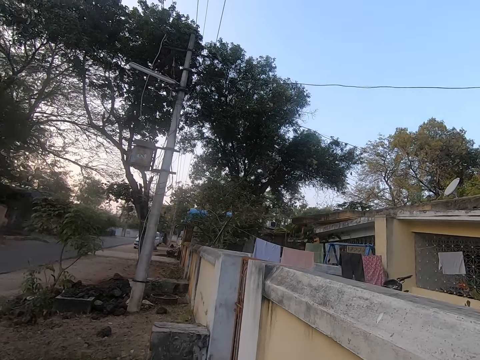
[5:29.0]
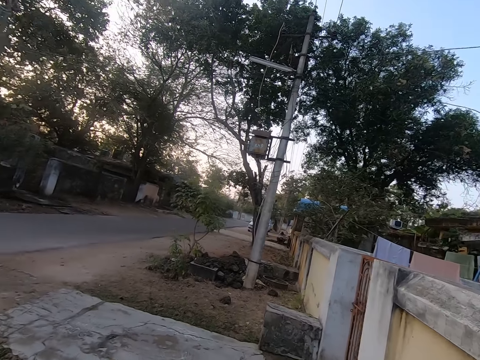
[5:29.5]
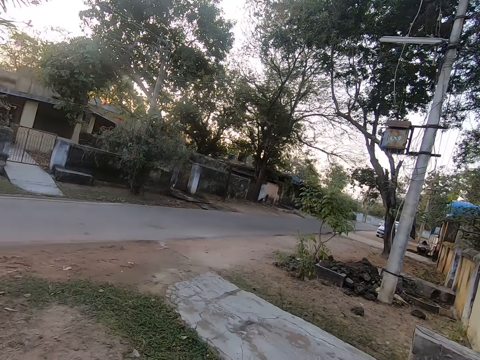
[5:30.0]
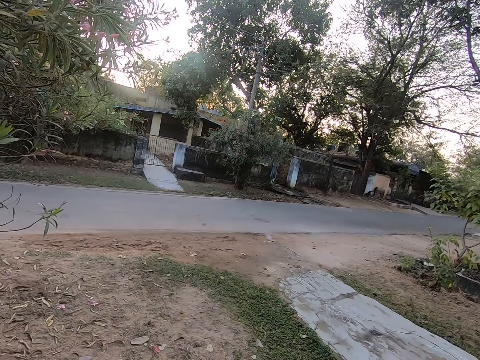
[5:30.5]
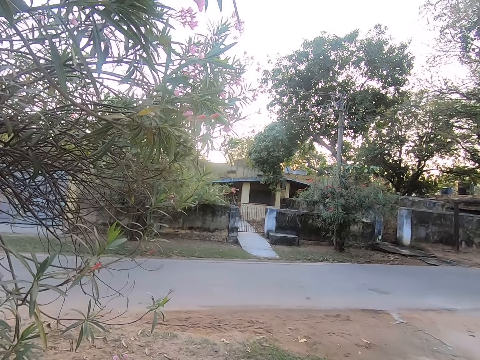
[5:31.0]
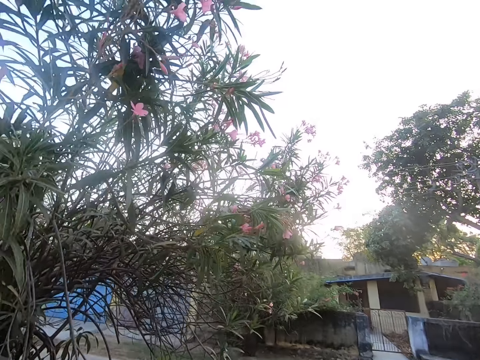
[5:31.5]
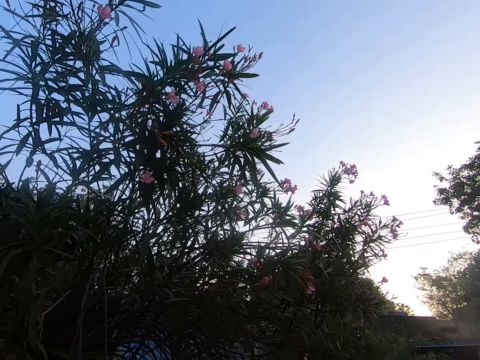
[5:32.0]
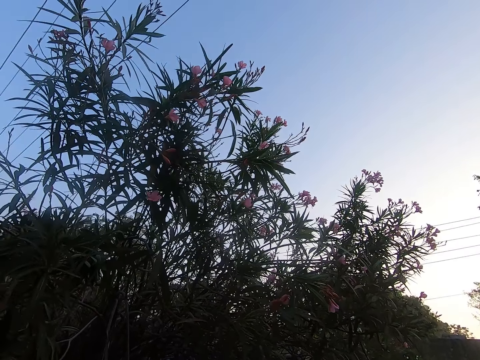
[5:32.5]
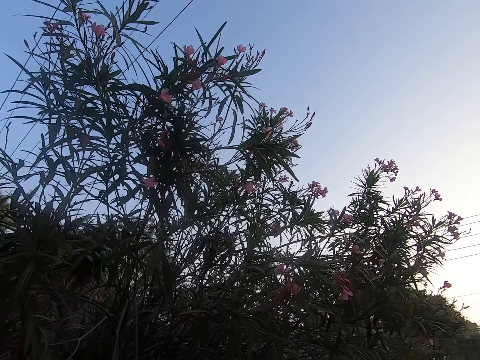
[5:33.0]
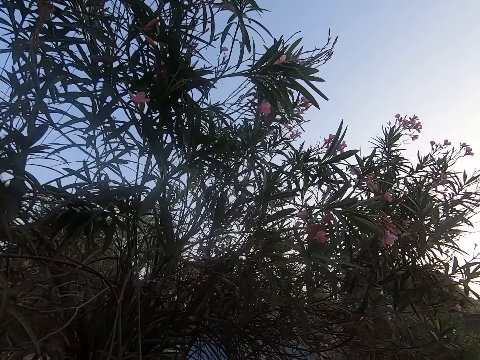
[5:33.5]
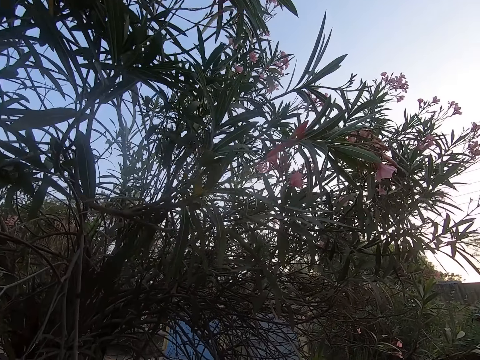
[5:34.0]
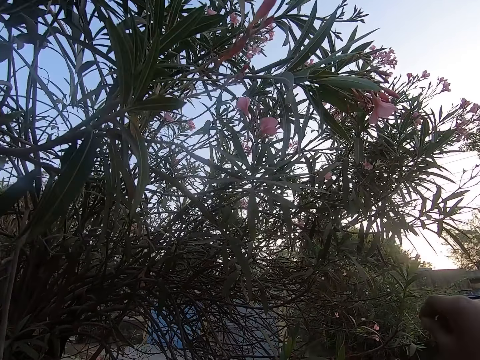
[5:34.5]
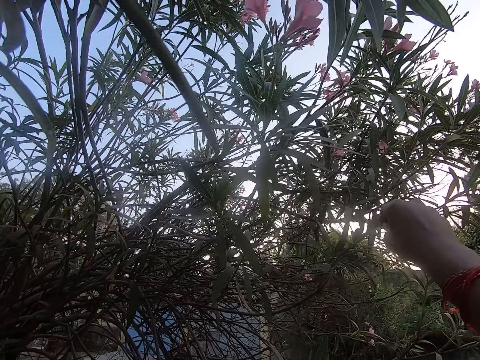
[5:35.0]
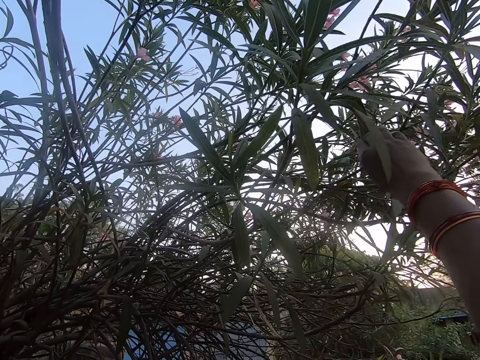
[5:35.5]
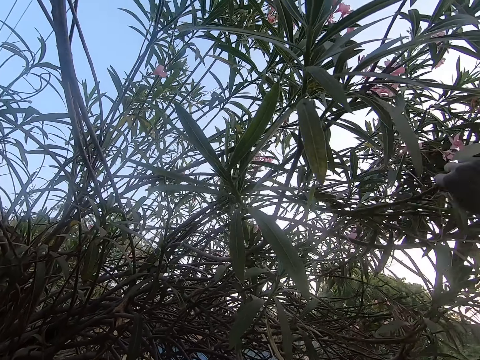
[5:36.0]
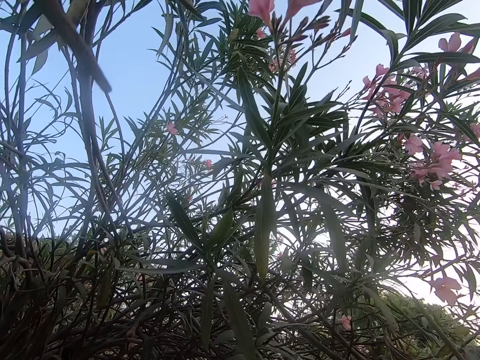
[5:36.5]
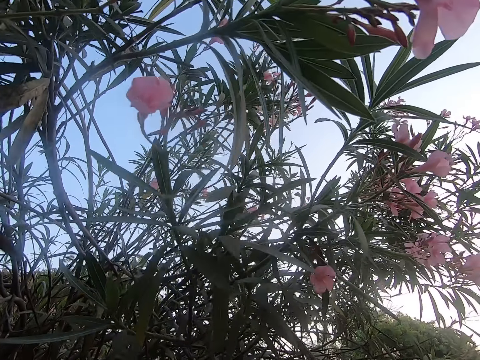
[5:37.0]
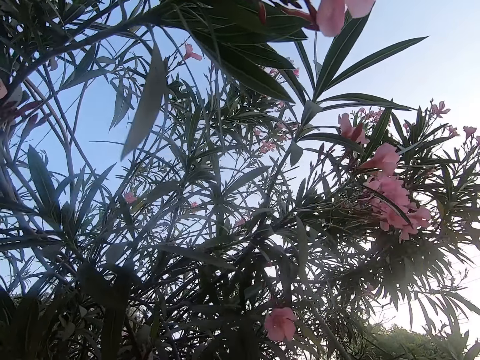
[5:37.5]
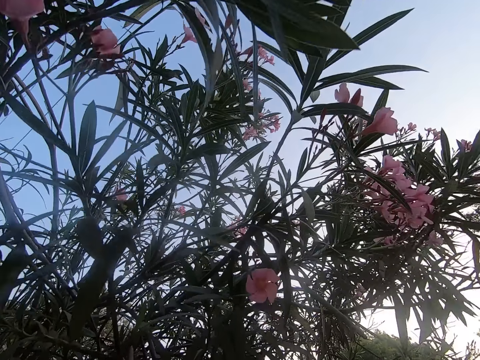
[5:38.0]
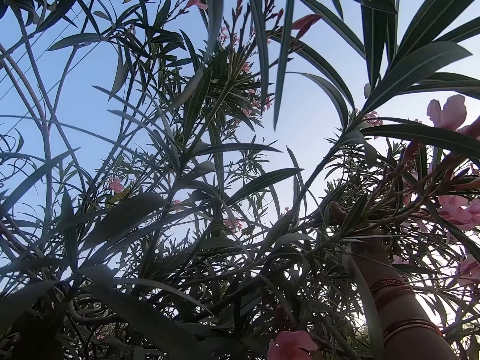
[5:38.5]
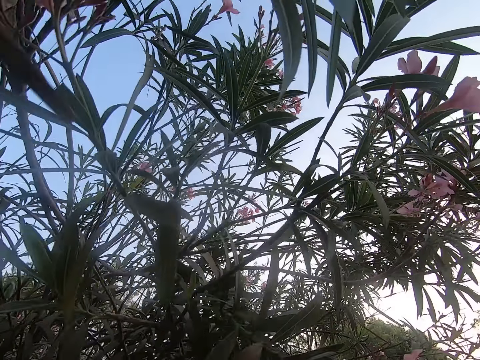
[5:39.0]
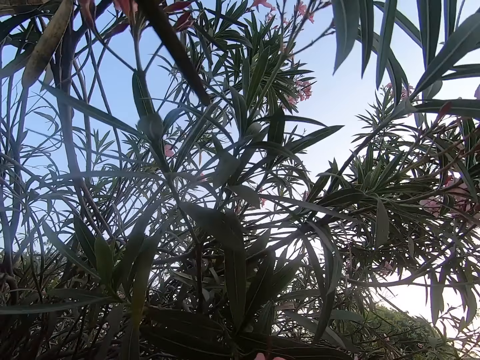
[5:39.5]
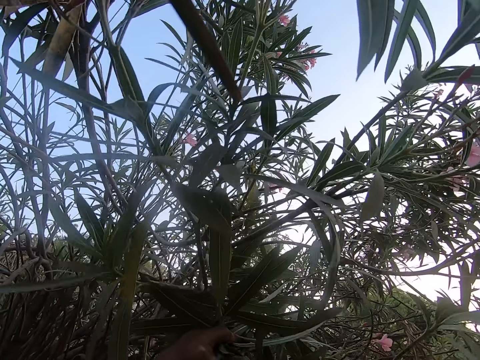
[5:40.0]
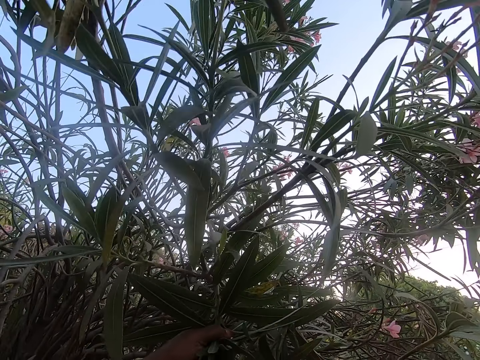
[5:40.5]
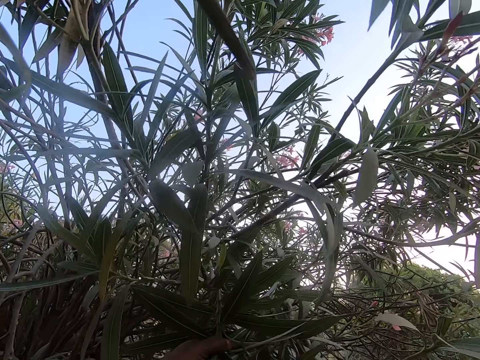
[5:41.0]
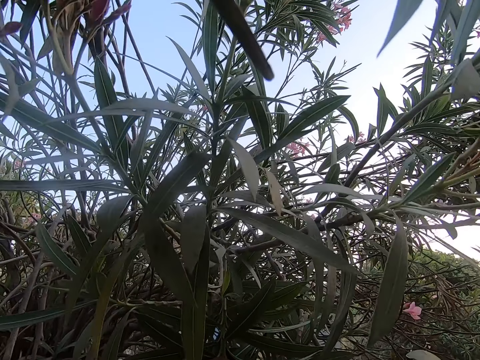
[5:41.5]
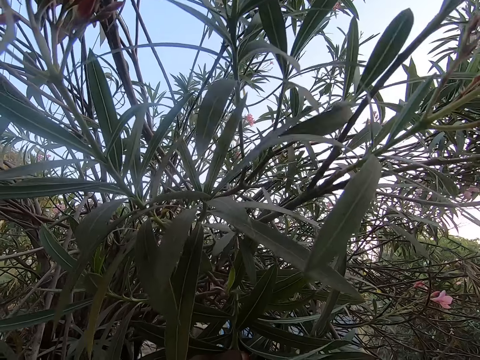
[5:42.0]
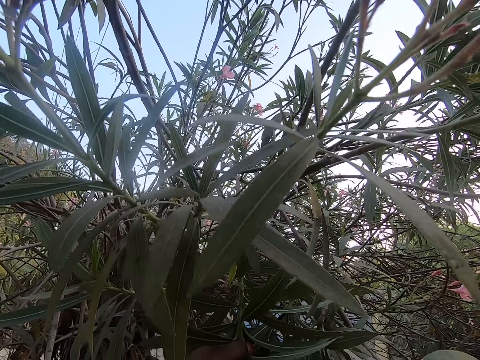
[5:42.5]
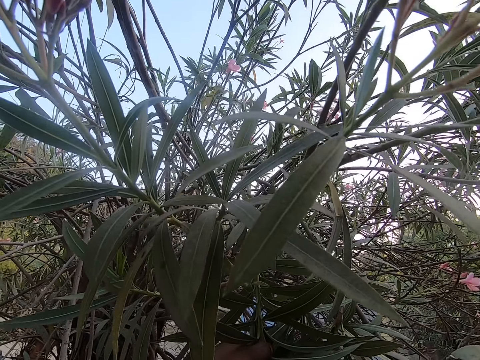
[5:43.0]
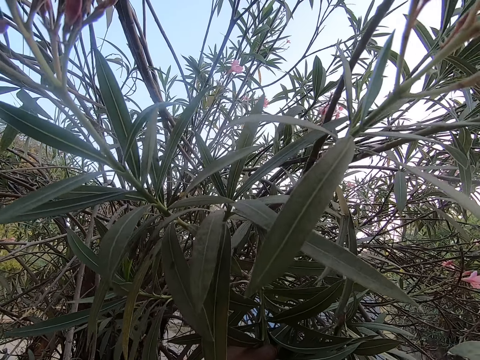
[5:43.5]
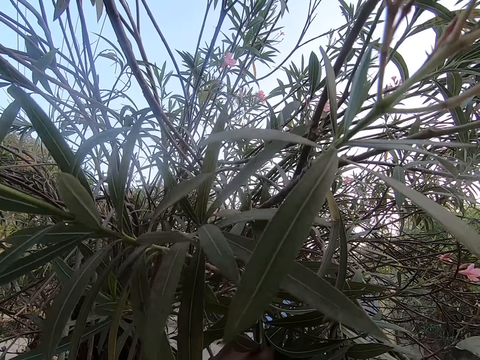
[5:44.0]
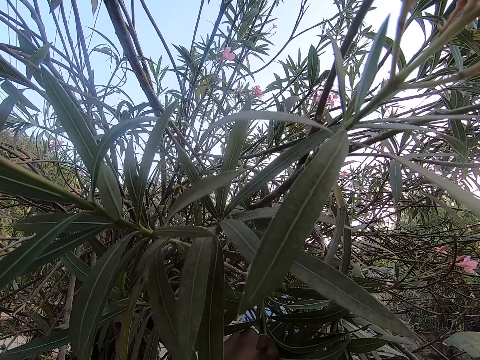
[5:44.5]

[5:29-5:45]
The camera wearer lifts up the wicker basket. They put the basket on the wall. They move around. They look at the tree. They pull down the branch of the tree. They pluck flowers from the tree. They pluck the flowers on the branches of the tree.

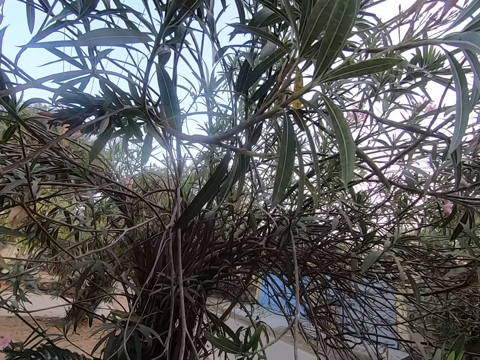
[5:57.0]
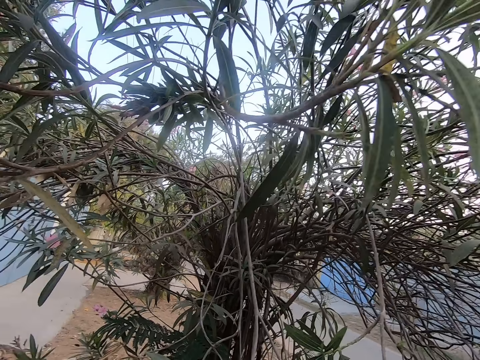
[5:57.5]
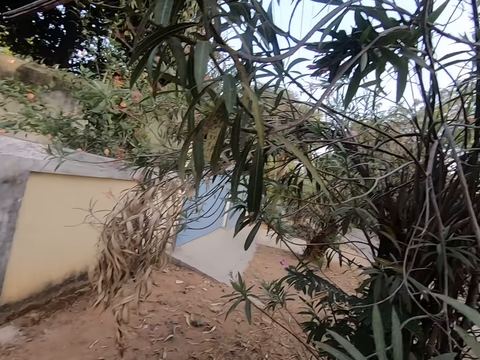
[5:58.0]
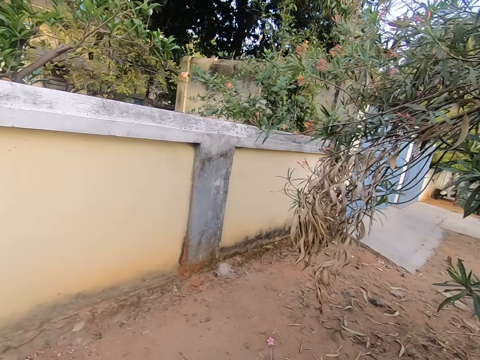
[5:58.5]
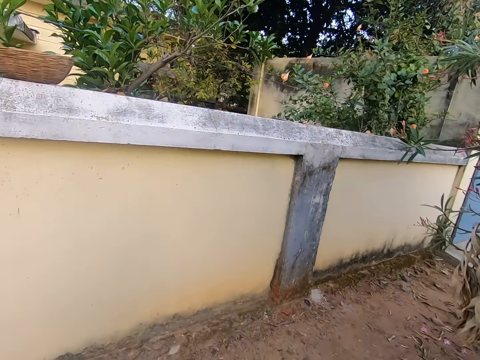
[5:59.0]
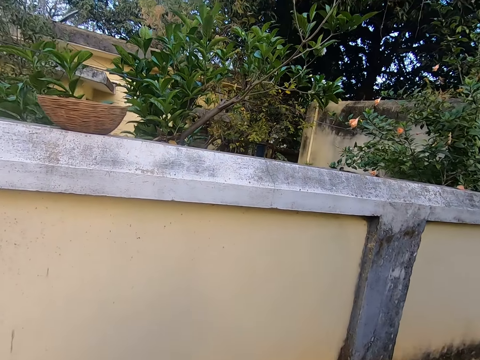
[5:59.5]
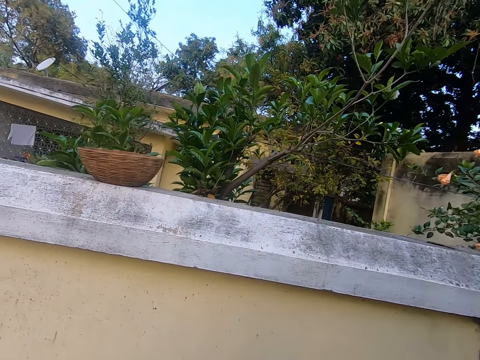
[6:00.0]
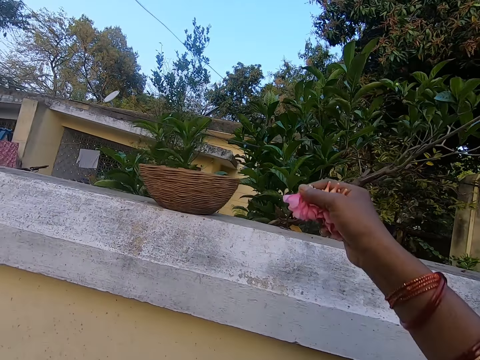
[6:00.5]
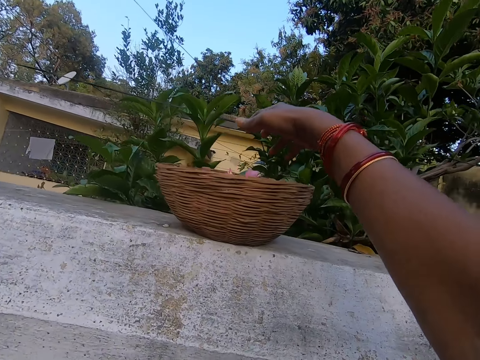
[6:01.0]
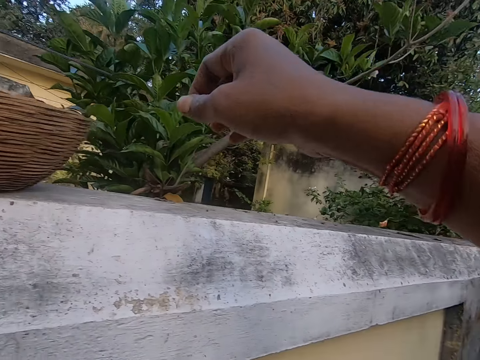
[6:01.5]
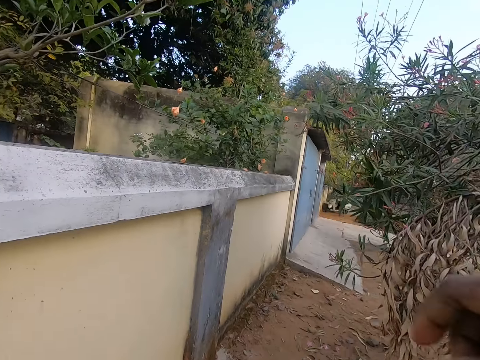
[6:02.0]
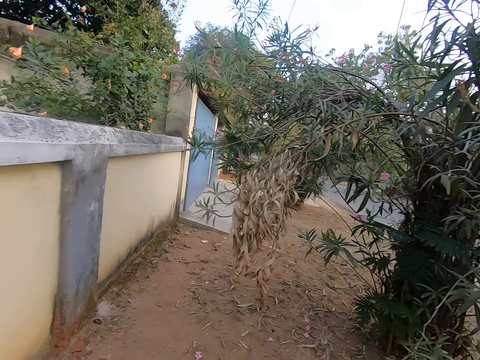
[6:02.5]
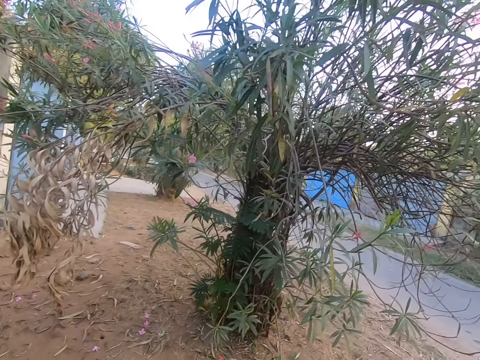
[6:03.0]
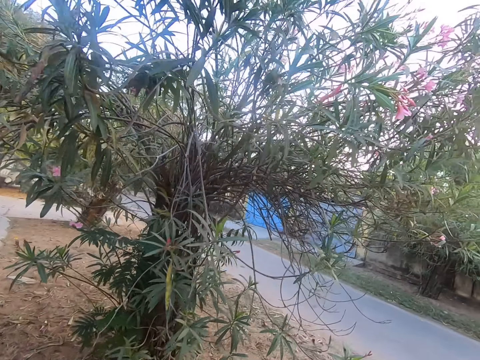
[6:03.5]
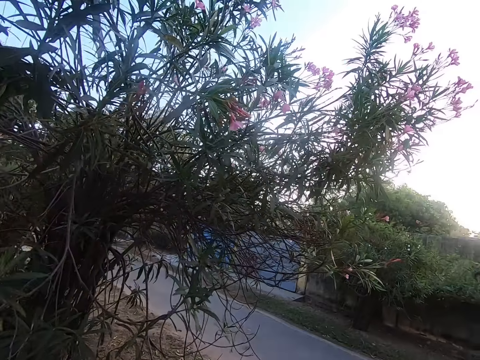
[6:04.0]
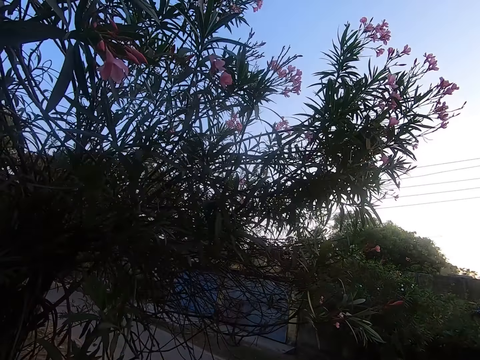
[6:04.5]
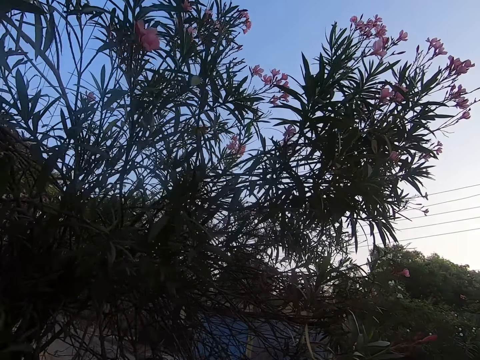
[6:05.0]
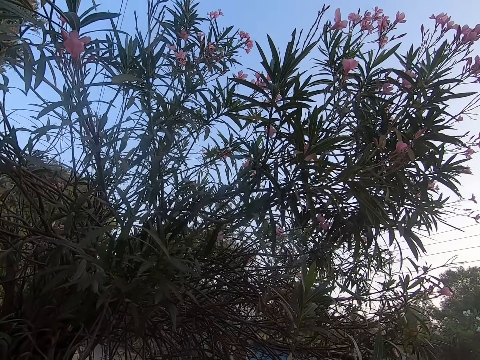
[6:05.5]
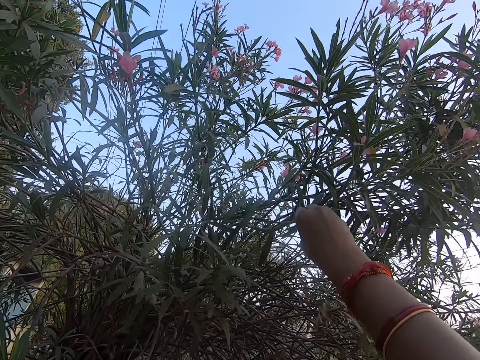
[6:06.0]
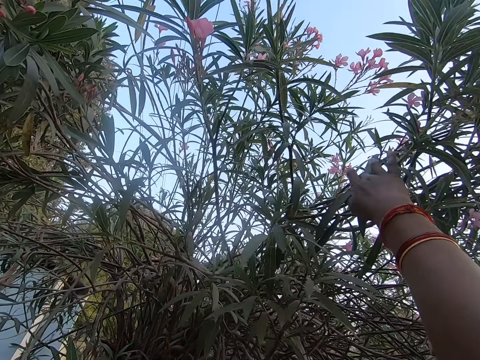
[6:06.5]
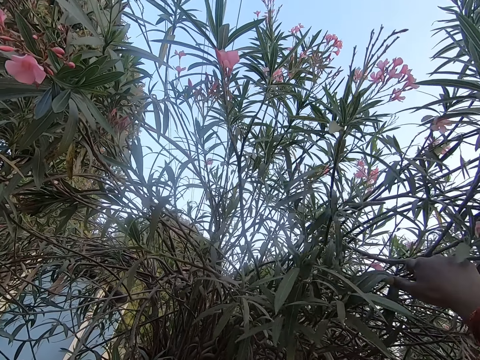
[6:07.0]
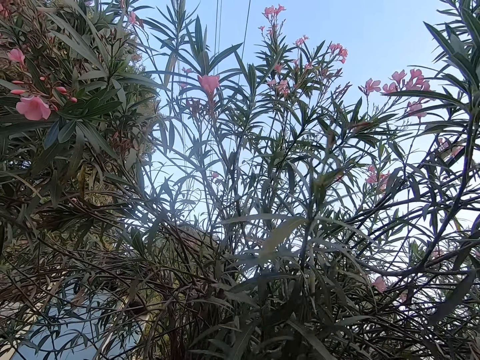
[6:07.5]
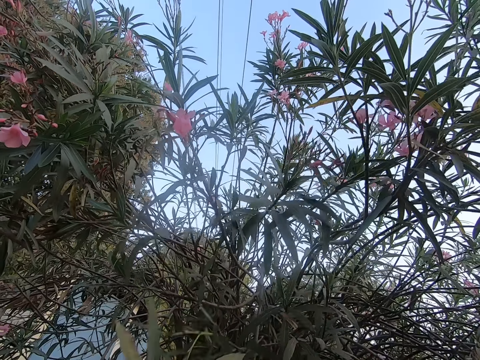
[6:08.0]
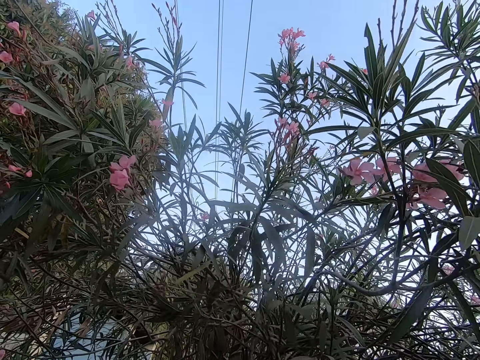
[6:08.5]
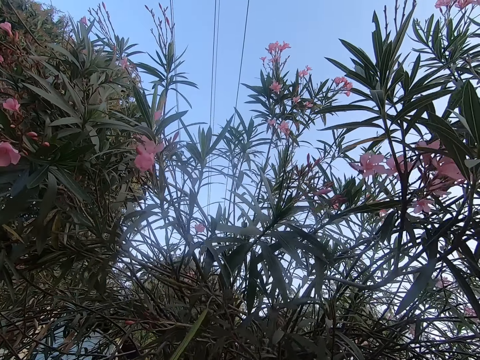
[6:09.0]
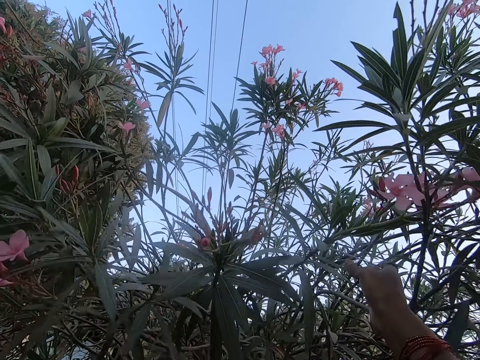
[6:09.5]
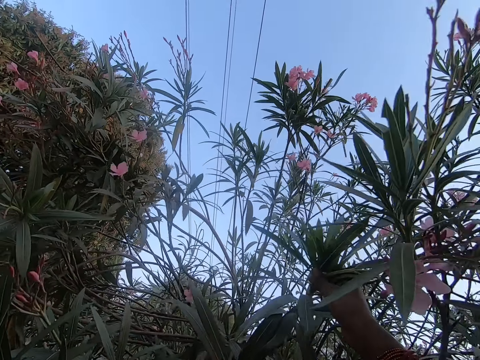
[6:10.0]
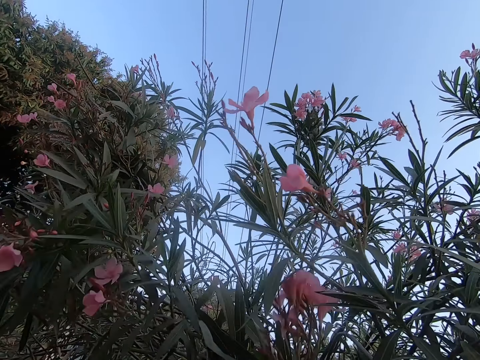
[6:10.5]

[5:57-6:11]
The camera wearer moves around. They walk towards the basket. They put the flowers inside the wicker basket. They move around. They walk towards the tree. They pull down the branch of the tree. They pluck flowers from the tree.
